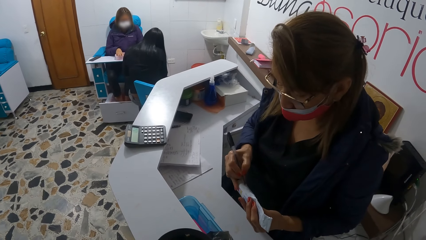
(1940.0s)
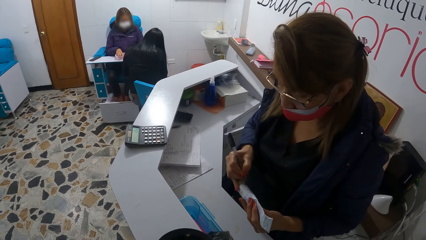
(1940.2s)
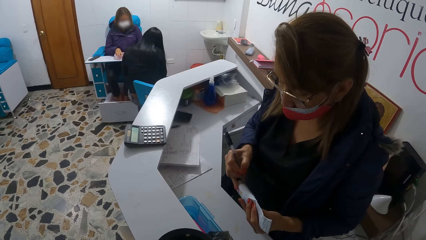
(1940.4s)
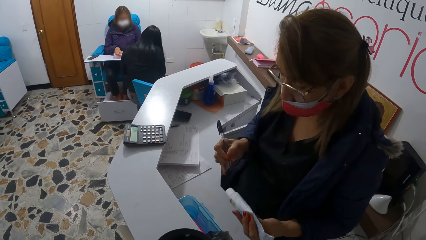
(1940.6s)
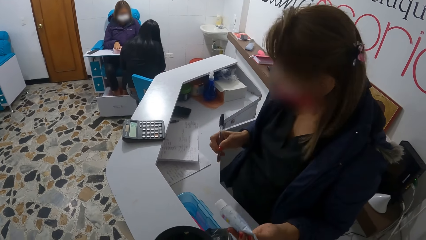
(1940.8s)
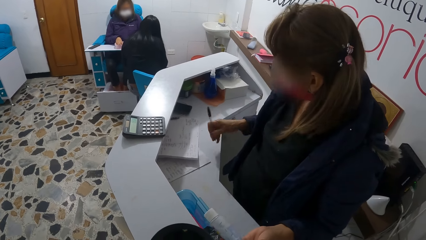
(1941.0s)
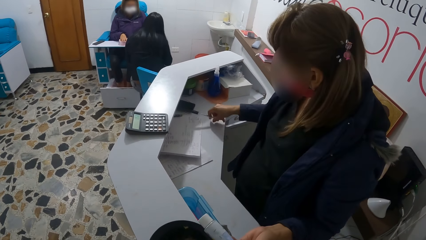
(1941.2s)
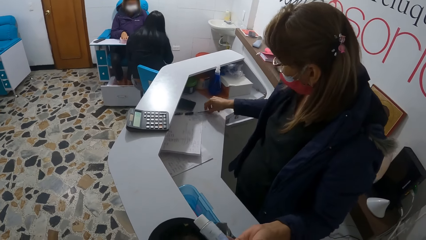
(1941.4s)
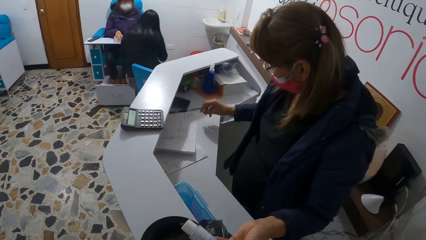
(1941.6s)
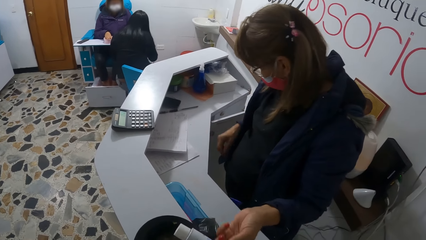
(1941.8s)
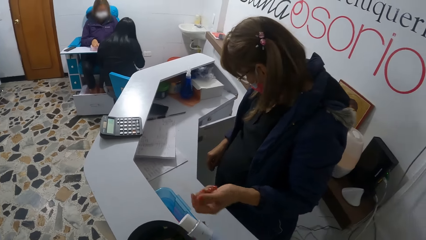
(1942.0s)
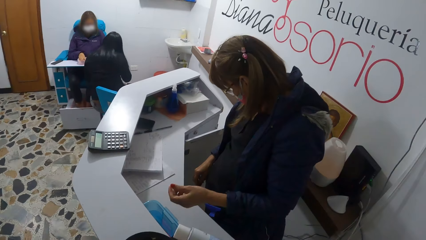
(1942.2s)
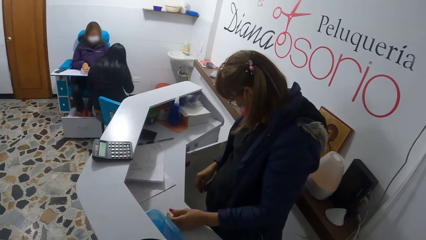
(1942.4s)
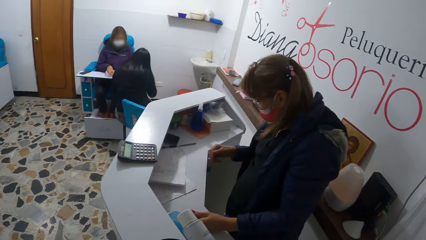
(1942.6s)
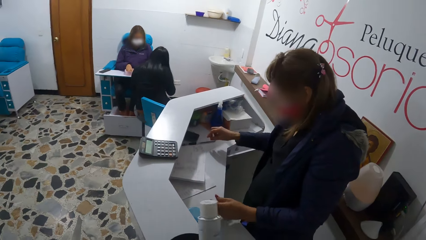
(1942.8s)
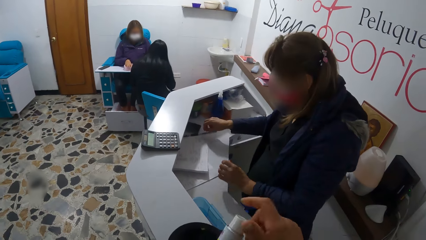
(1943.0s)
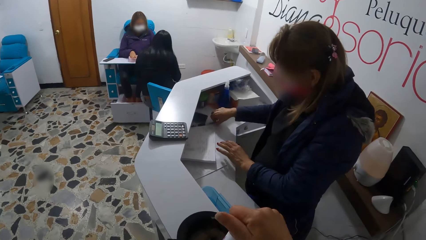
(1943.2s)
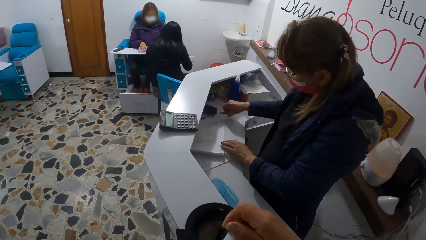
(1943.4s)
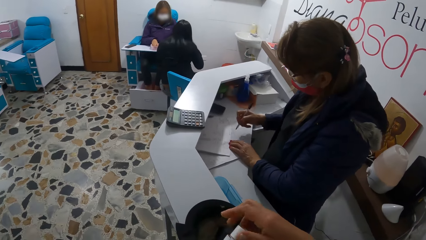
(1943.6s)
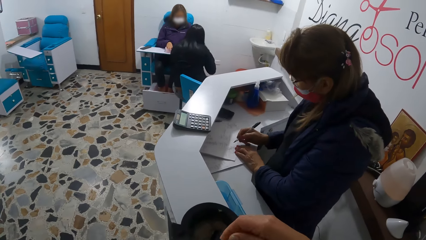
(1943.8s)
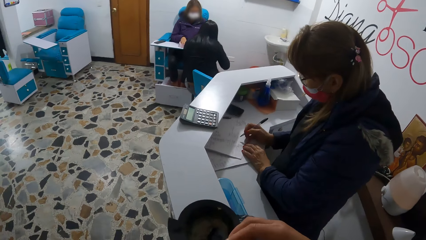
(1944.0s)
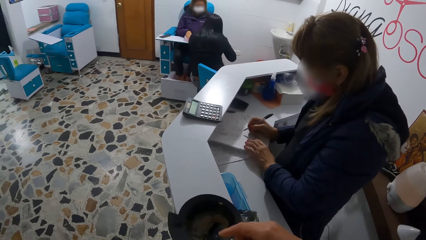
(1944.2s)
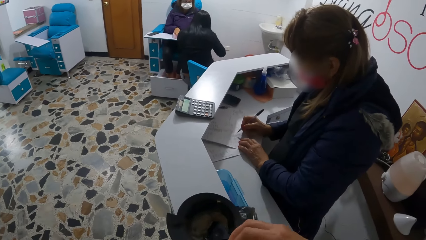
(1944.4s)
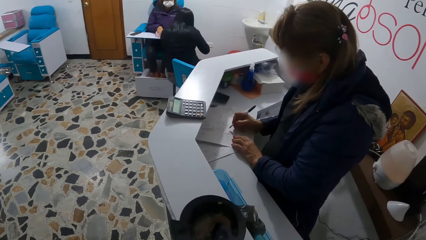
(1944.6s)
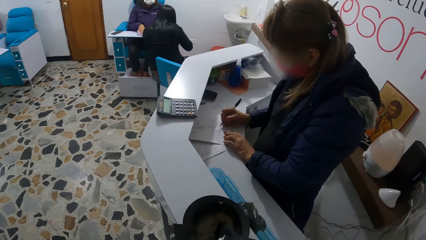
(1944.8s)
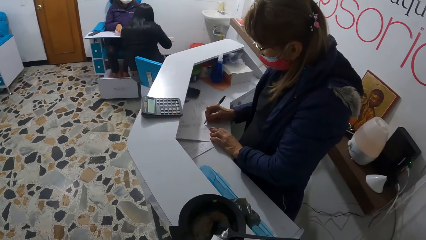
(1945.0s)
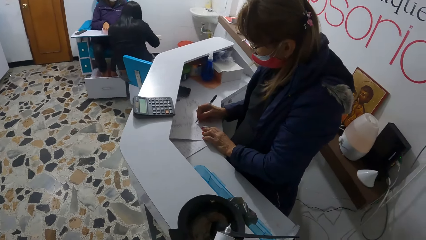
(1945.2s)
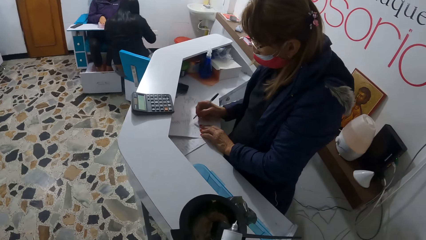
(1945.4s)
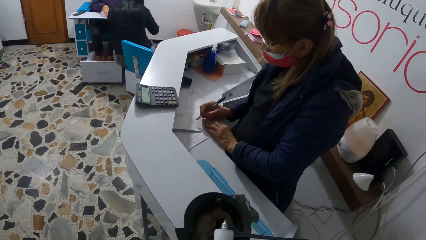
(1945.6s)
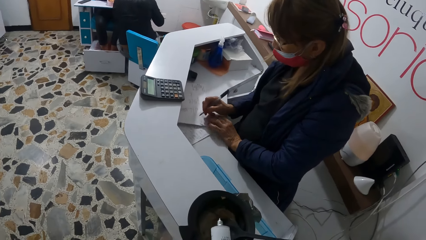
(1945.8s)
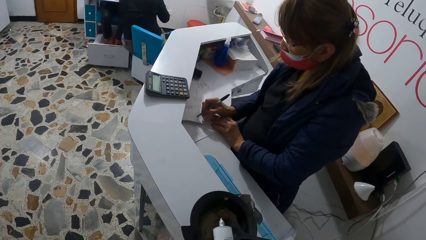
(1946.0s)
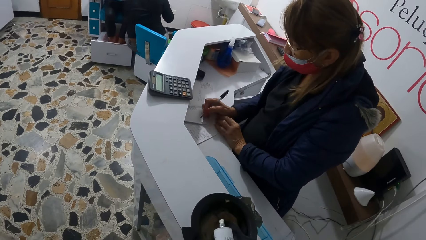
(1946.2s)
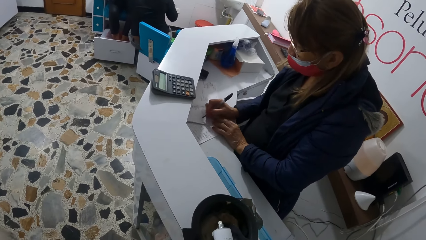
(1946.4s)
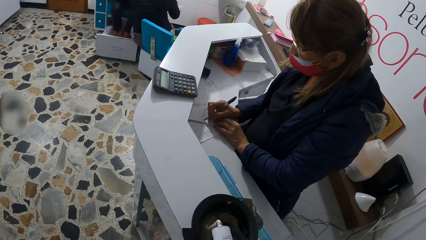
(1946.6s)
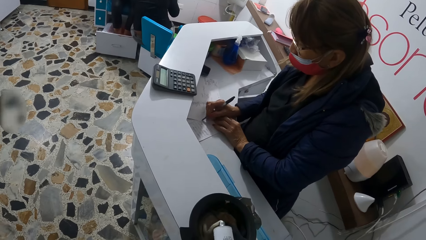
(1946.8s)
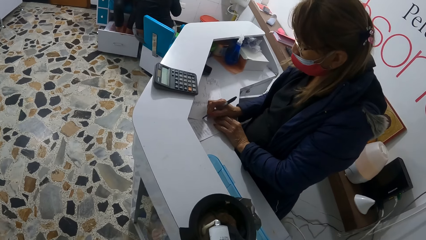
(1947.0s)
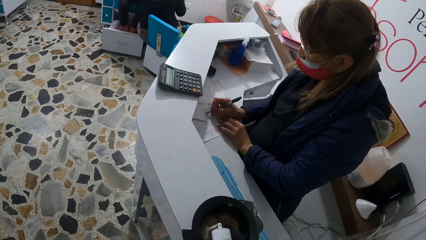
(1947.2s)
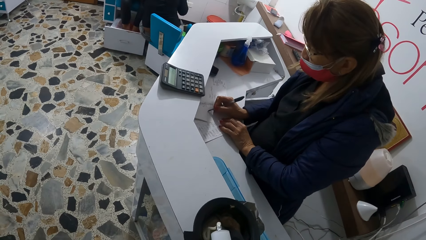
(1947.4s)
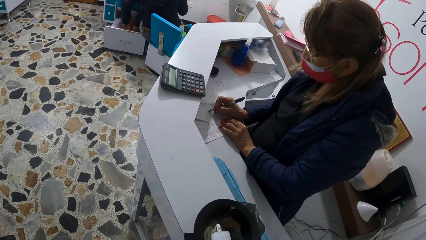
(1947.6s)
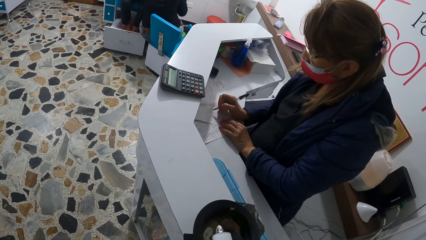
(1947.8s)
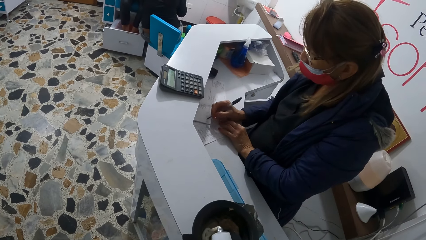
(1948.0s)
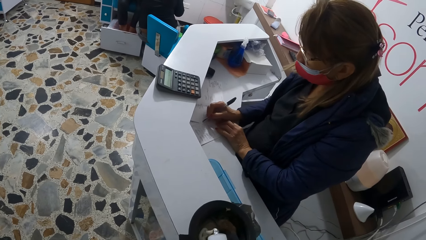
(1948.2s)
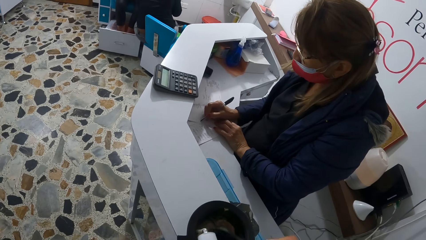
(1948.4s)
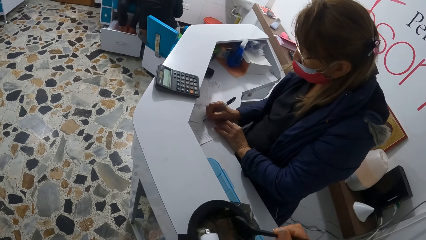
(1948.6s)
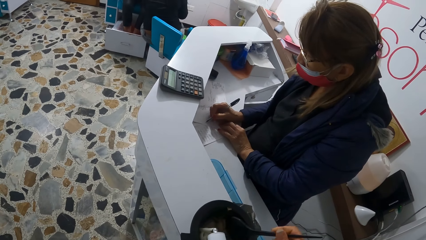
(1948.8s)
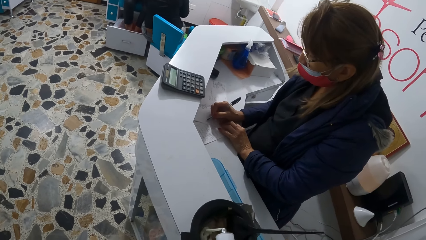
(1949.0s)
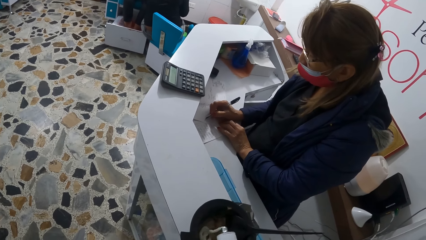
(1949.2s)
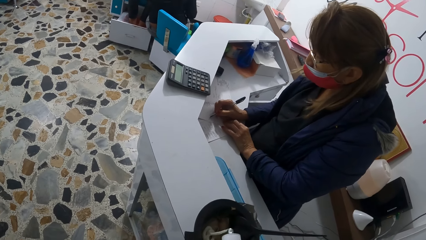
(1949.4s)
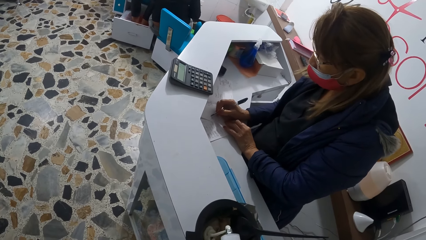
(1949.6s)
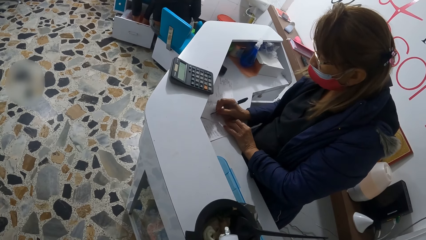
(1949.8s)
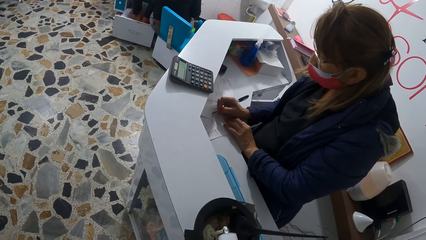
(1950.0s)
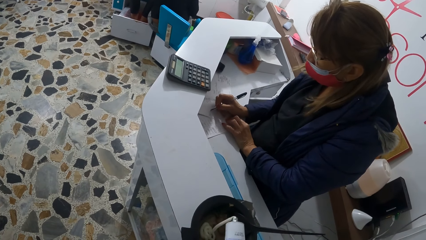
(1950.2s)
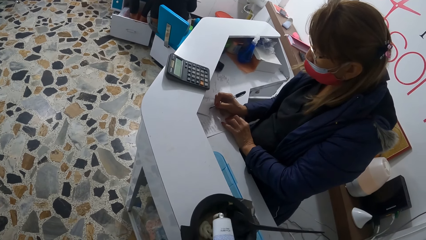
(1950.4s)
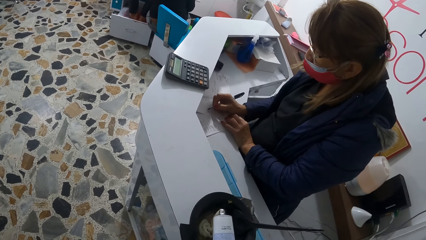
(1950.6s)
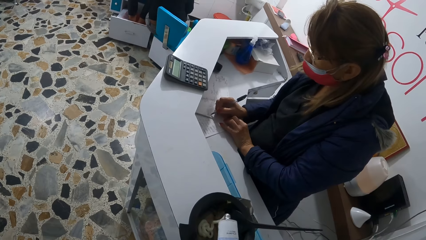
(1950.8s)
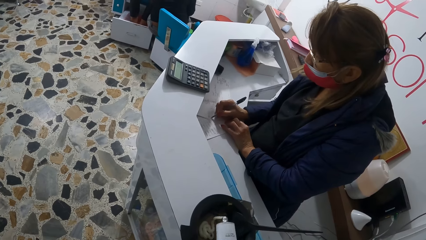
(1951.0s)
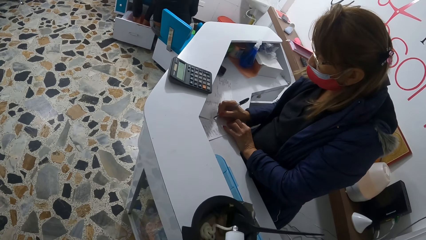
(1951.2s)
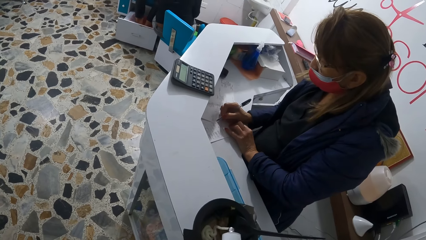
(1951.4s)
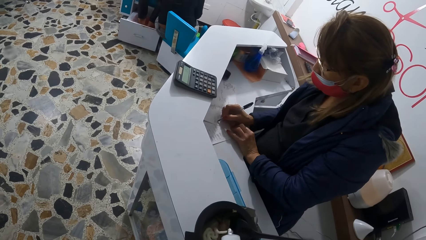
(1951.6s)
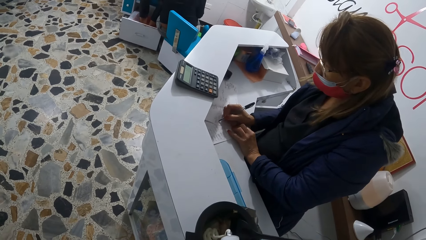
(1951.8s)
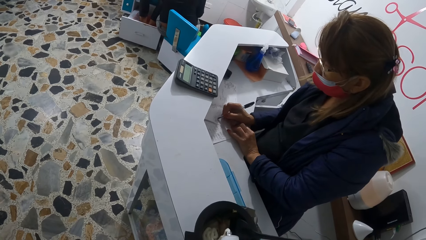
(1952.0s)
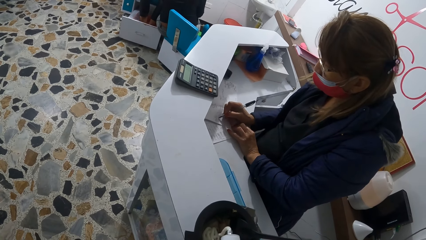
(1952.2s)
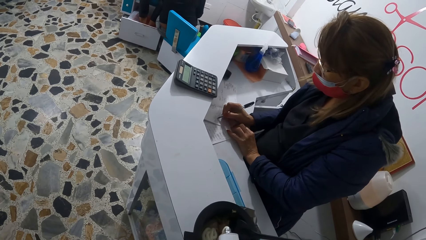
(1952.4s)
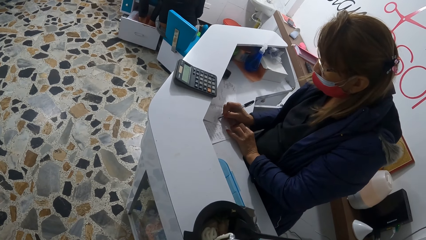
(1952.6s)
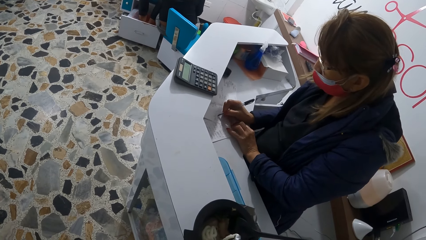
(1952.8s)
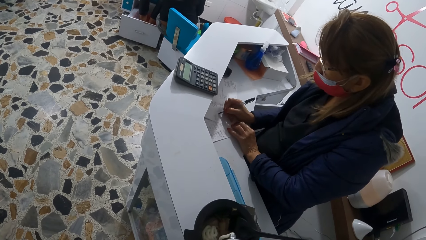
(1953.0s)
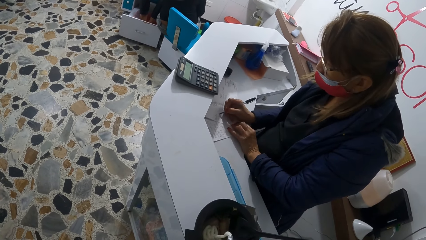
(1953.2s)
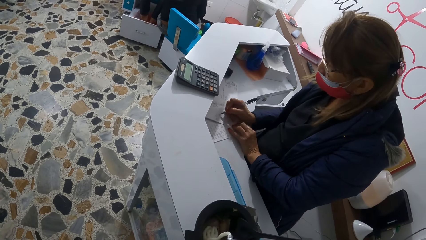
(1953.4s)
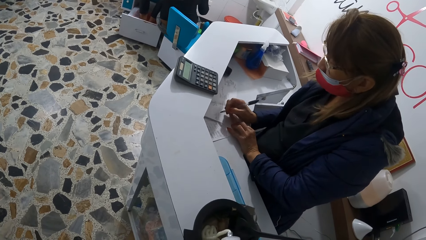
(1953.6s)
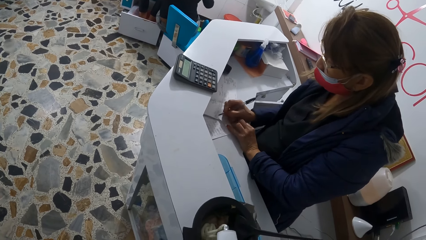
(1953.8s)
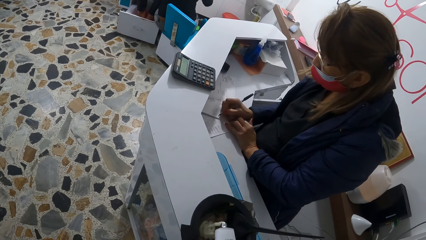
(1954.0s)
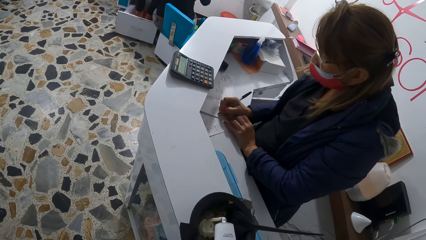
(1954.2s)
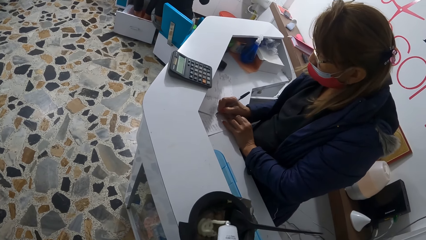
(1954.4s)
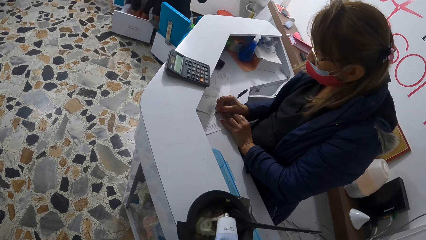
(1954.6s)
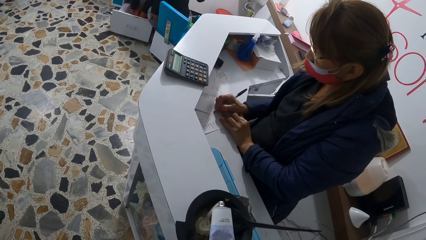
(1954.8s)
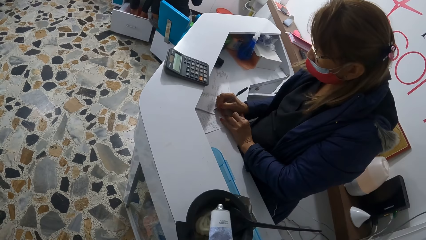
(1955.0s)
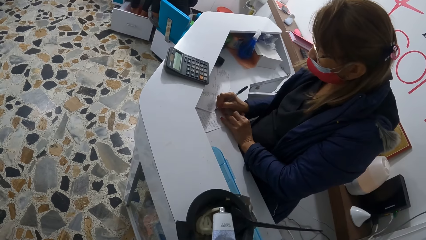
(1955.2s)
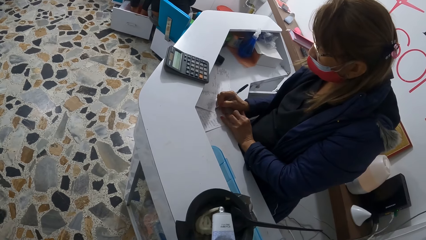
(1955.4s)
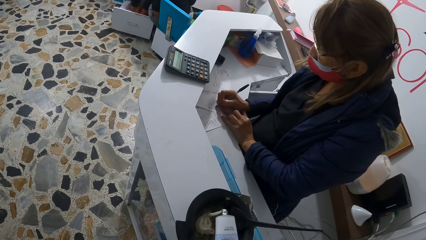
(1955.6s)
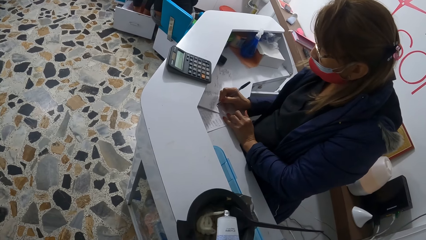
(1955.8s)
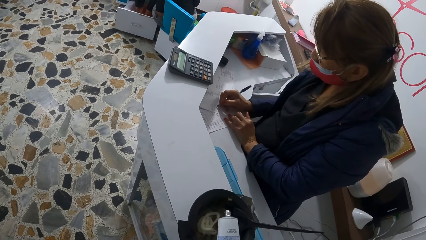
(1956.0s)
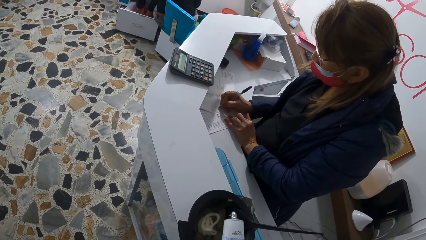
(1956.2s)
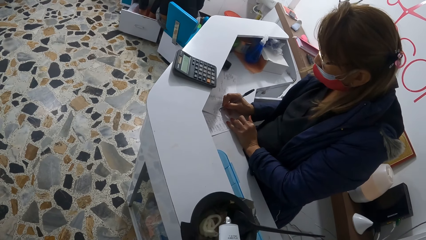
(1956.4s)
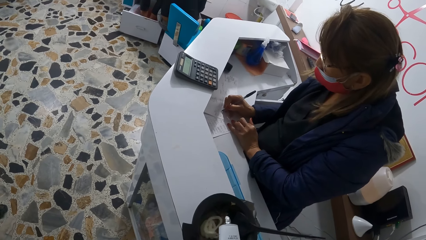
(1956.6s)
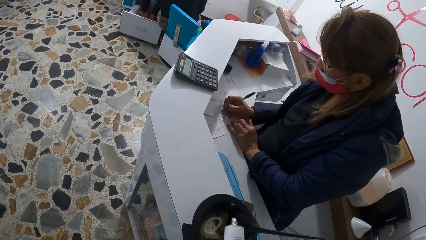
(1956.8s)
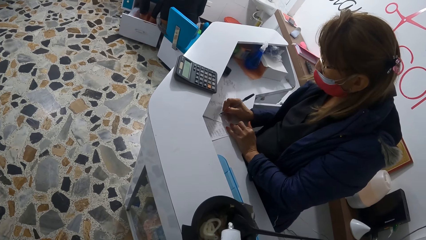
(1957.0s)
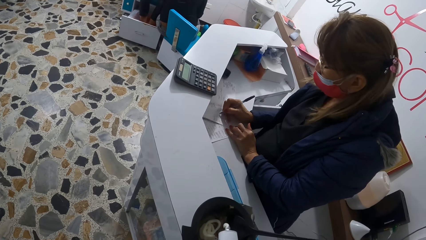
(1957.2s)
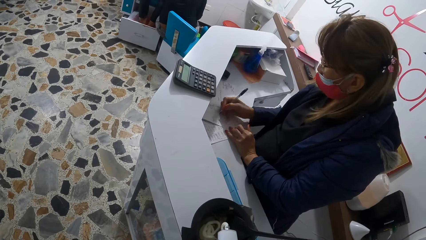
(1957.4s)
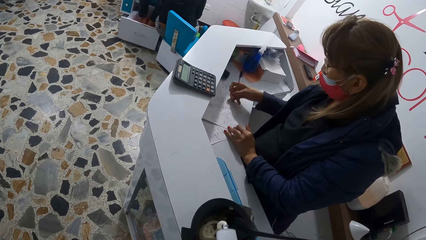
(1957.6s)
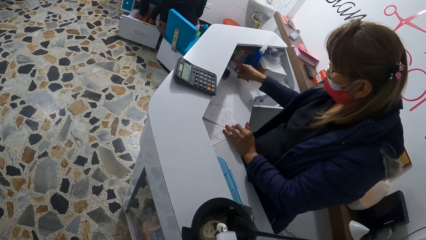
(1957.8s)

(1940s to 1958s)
The woman drops the pen on the desk with her right hand. The woman gives the gel tube colour to the camera wearer with her left hand. The woman picks up the pen from the desk with her right hand. The camera wearer opens the gel tube colour with her right hand. She squeezes the colour gel into the bowl with her hands. The woman writes on a paper or book with the pen. The camera wearer moves the brush in the bowl with her right hand. She puts paint in the bowl.
